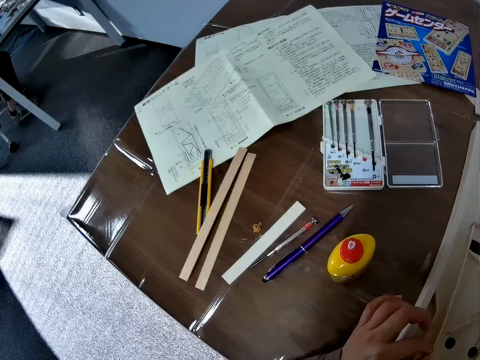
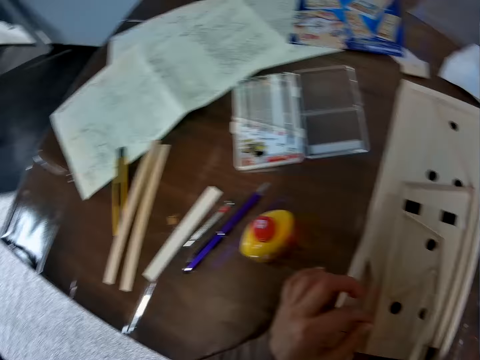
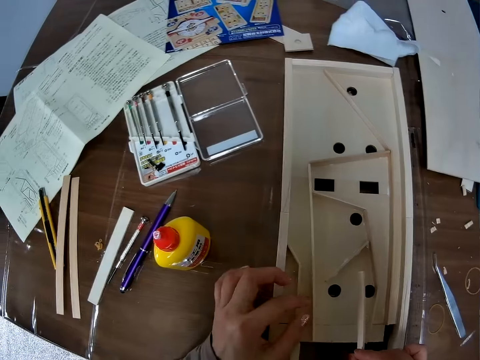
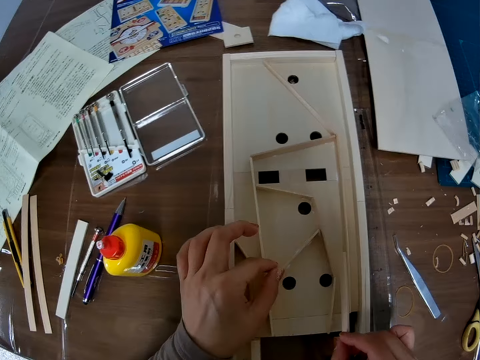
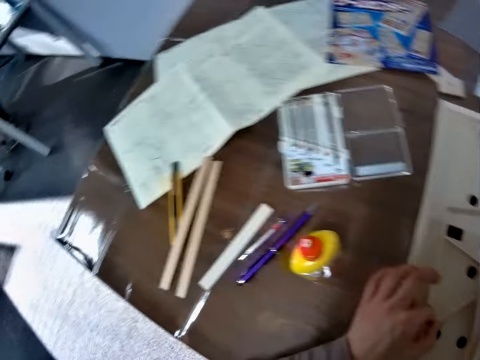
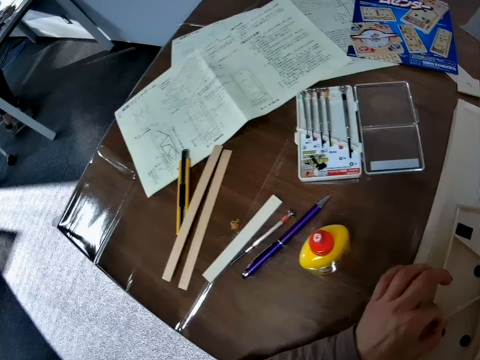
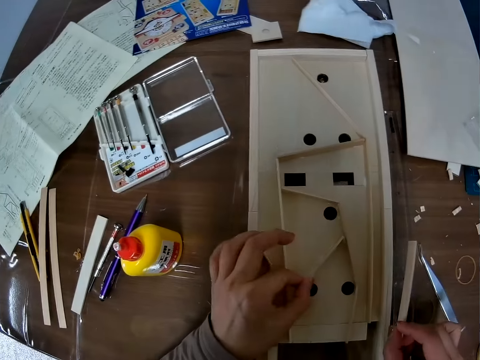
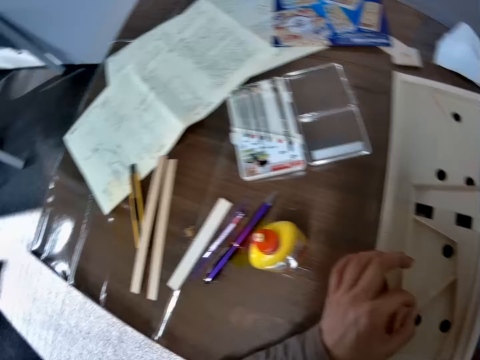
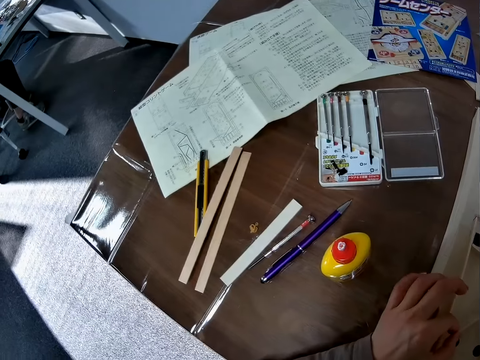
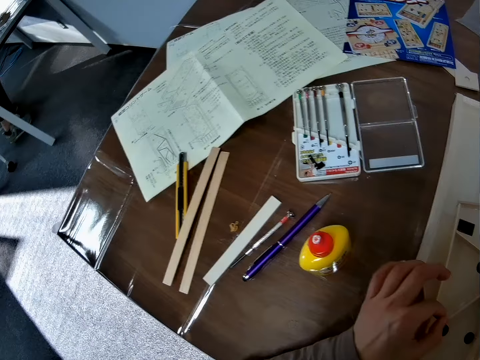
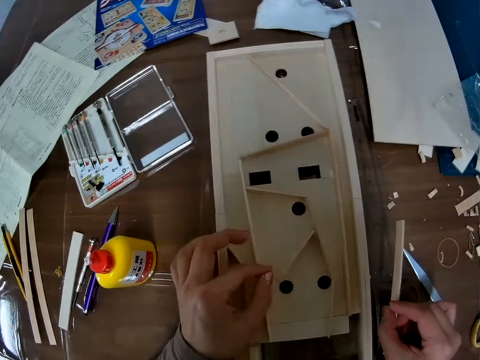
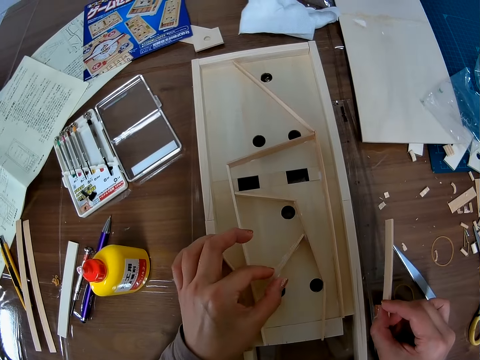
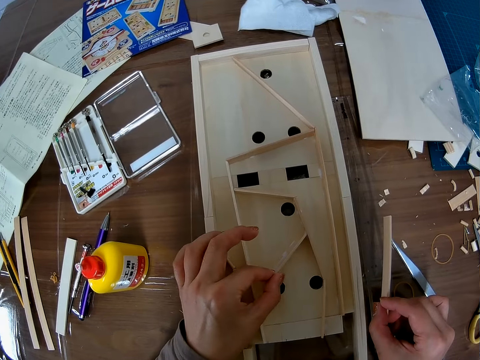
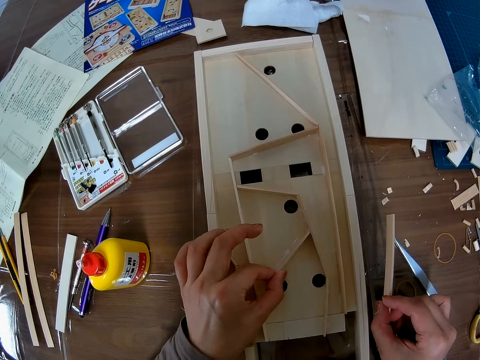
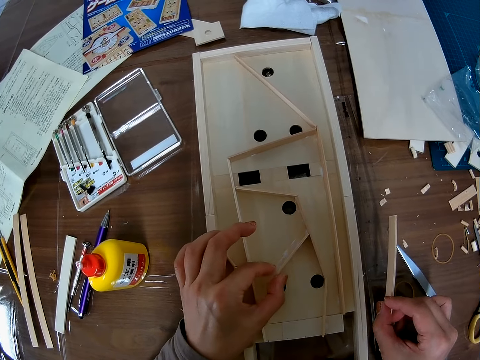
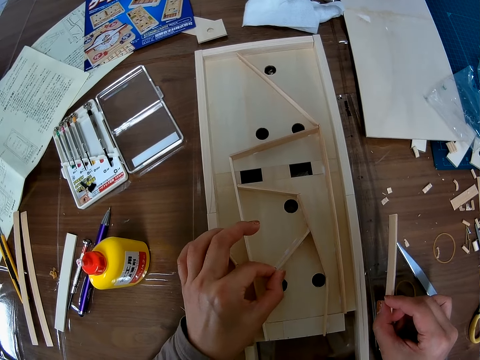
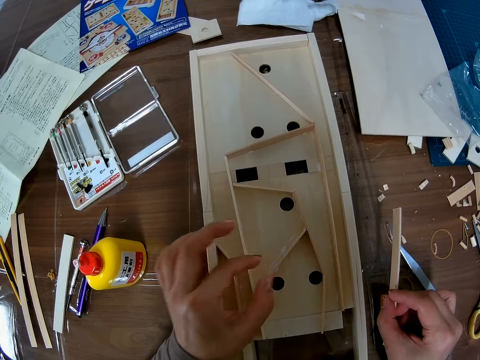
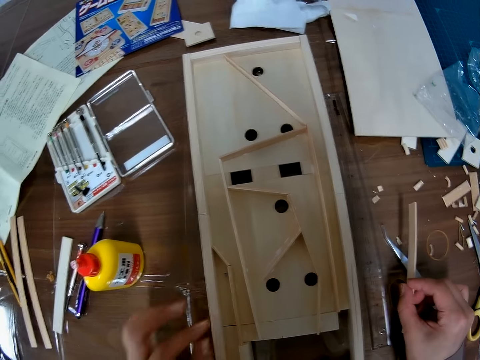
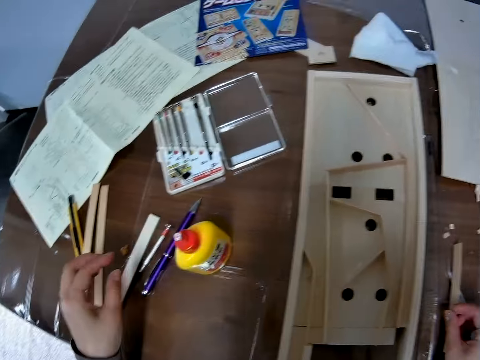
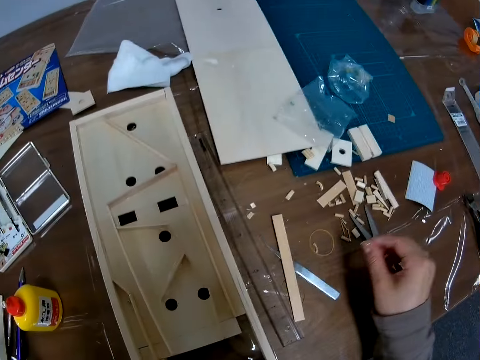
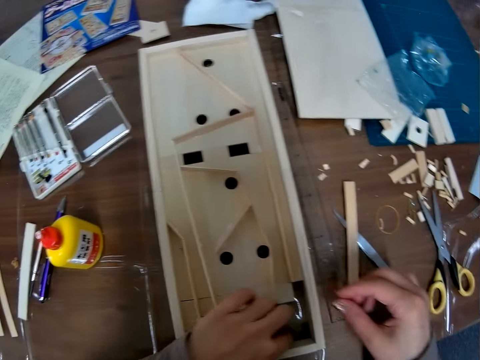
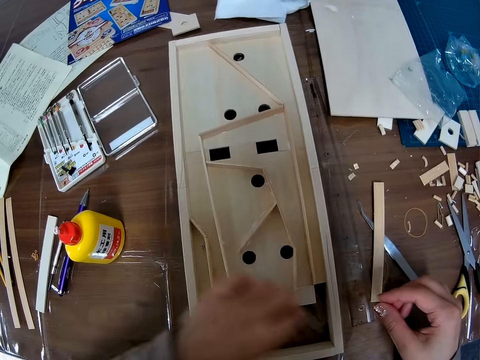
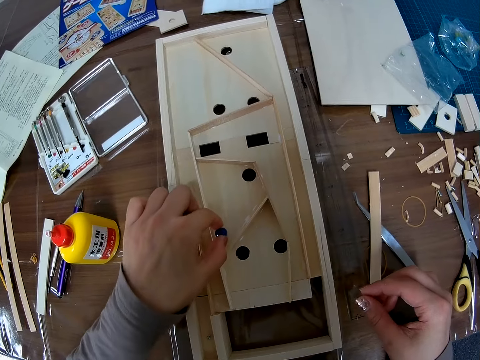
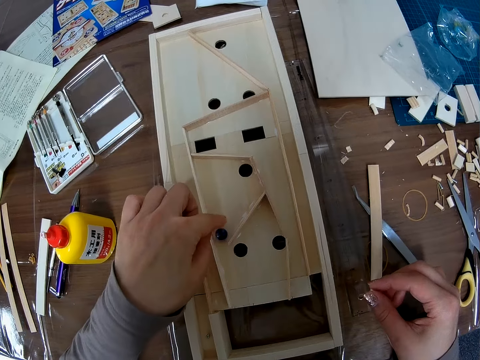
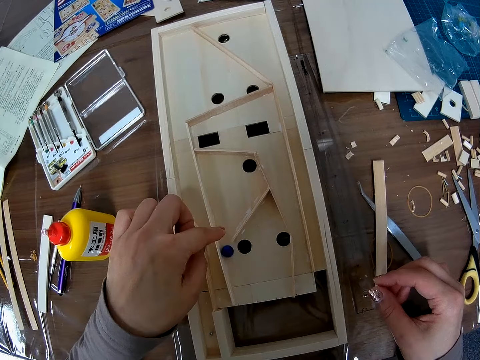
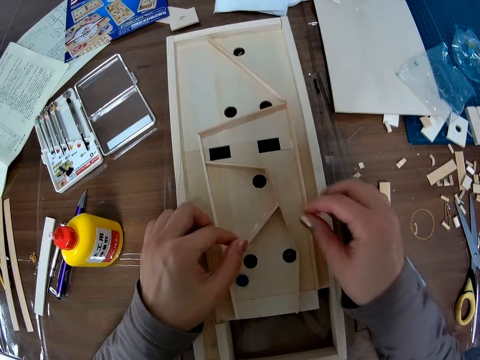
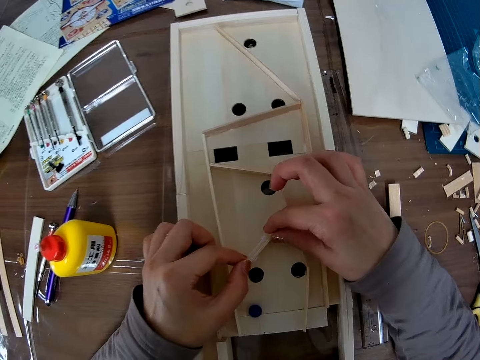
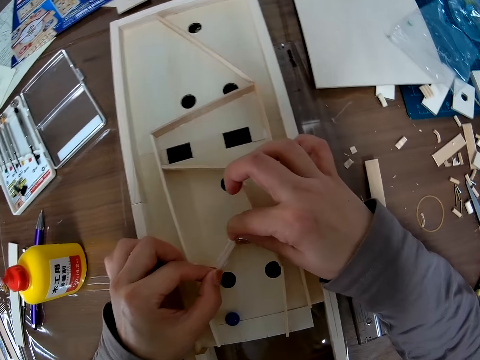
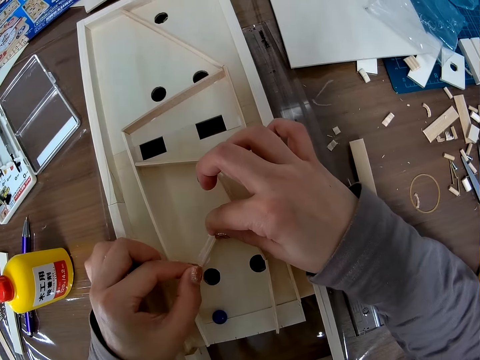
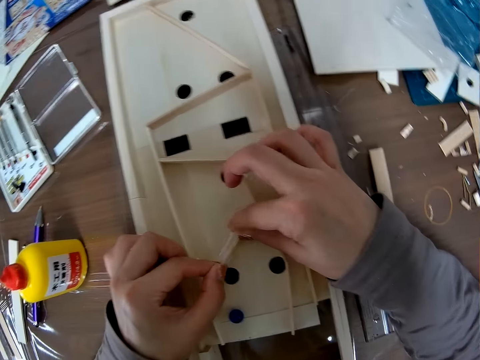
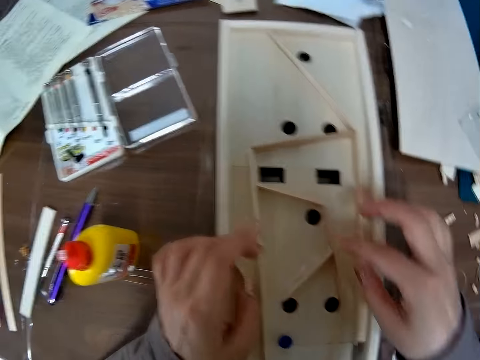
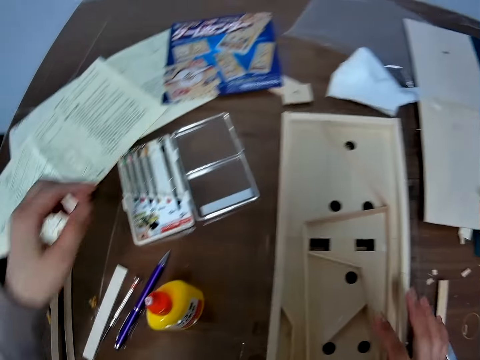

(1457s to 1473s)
The camera wearer changes direction. He holds the pinball machine. He changes direction. He holds the pinball machine. He adjusts a wood in the assembled wood. He presses the wood. He drops the wood on his right hand. He picks a small ball on the table. He holds the small ball. He drops the small ball in the assembled wood. He adjusts the wood in the assembled wood. He holds the wood.

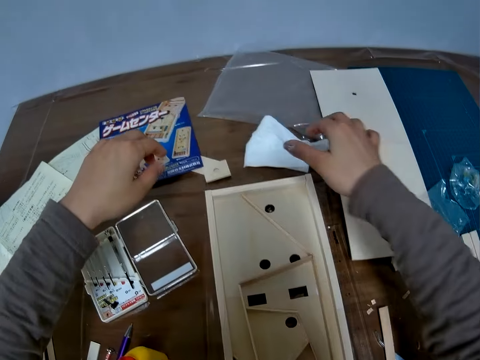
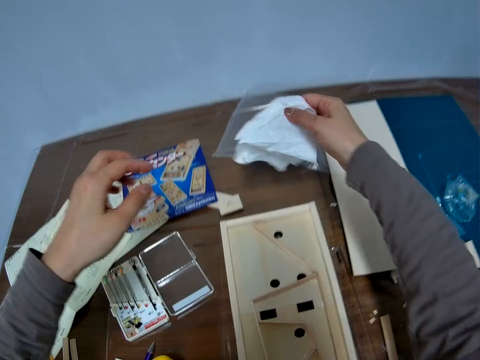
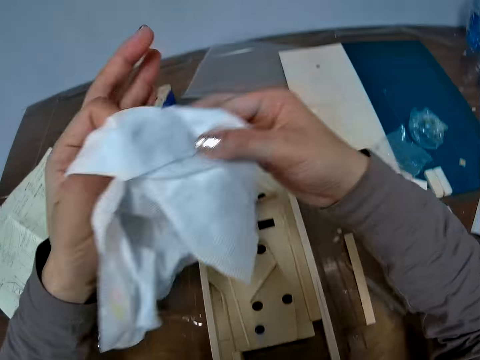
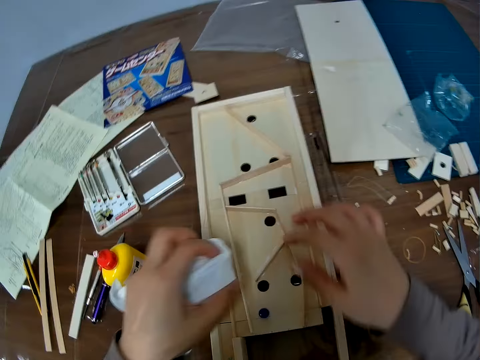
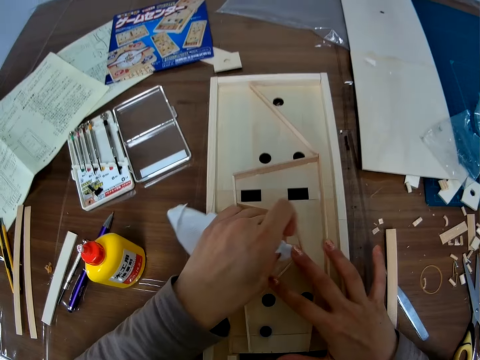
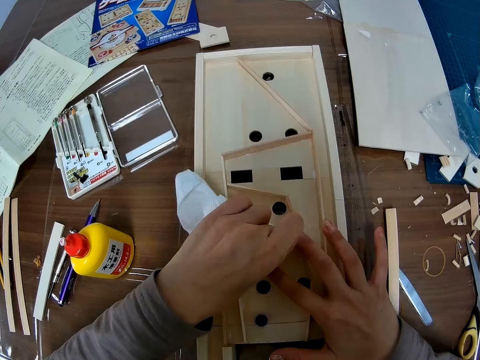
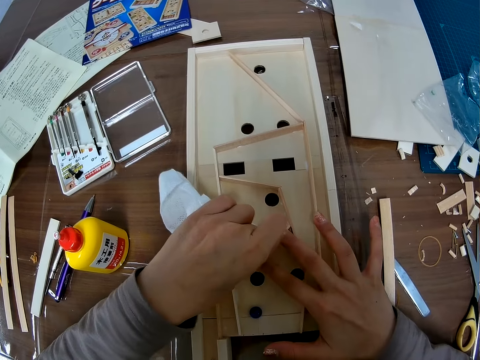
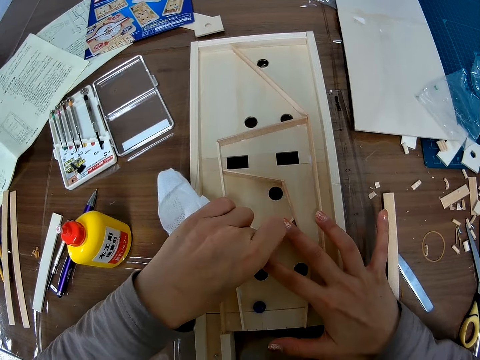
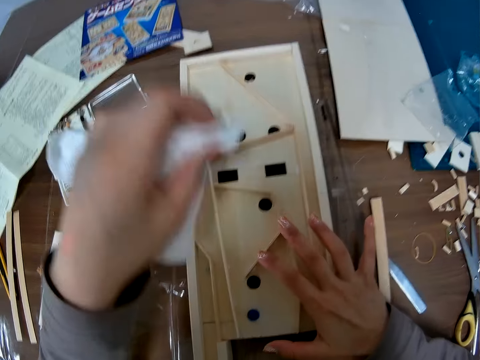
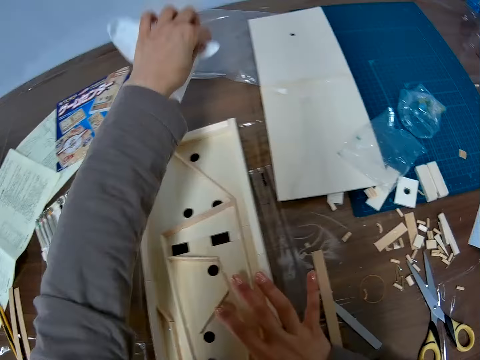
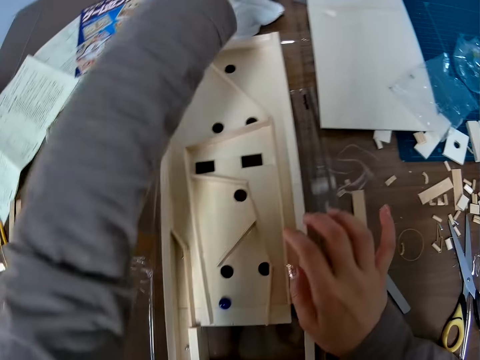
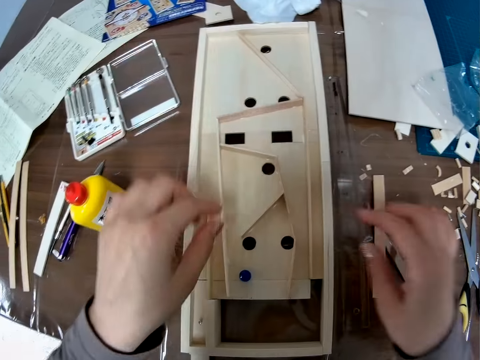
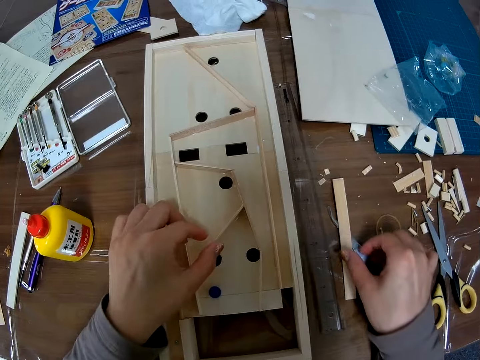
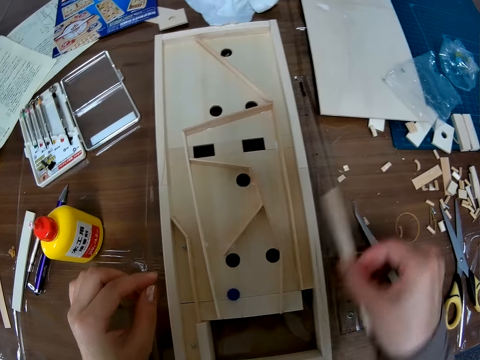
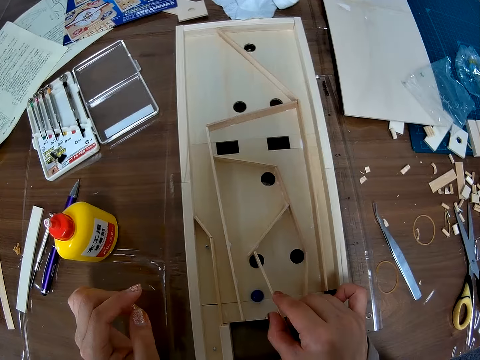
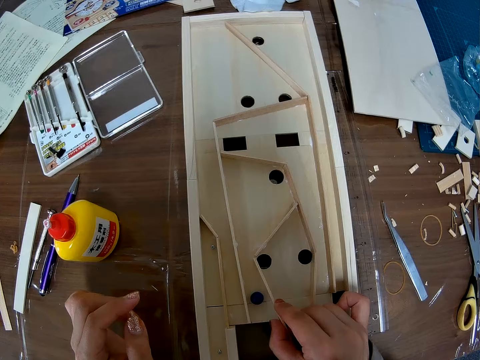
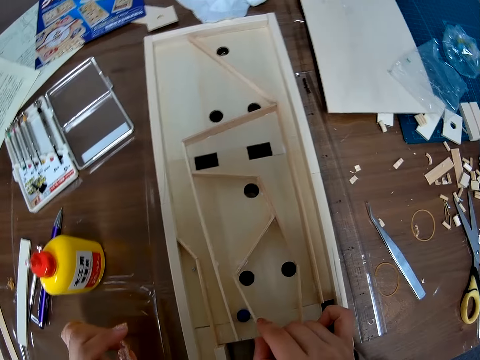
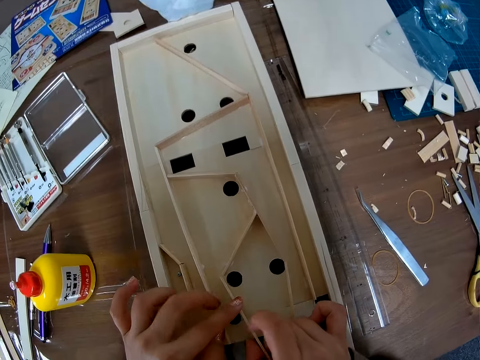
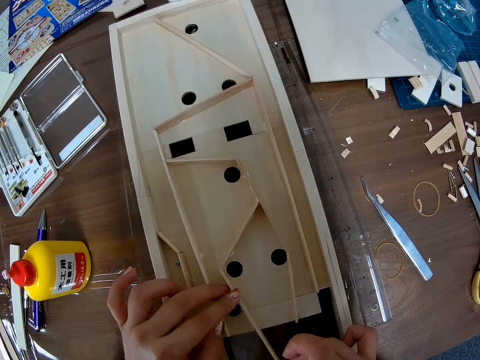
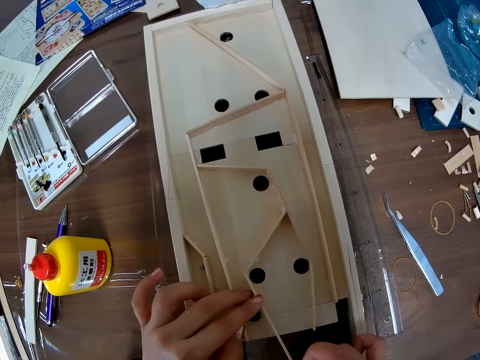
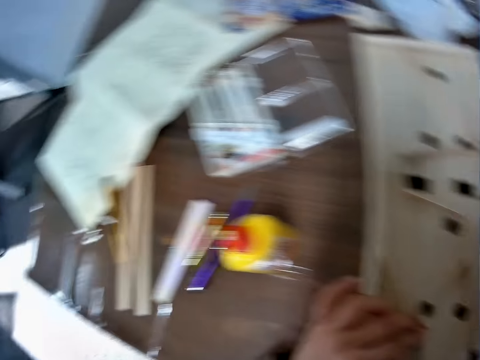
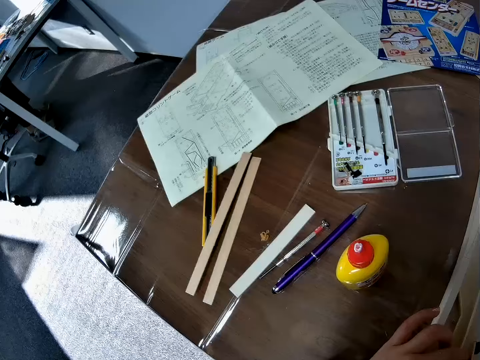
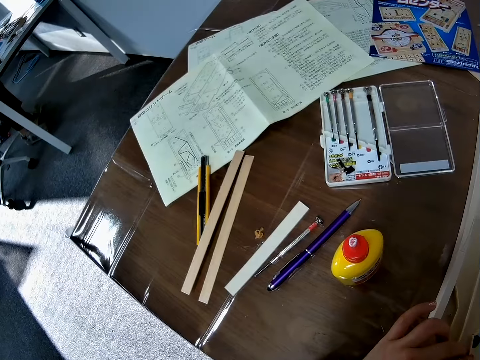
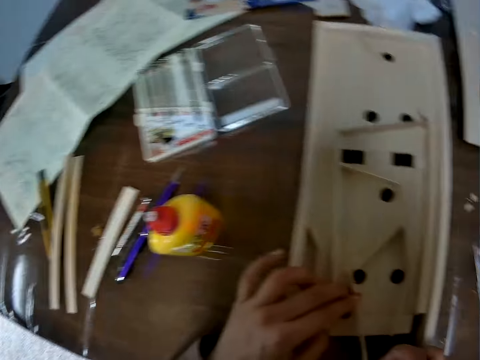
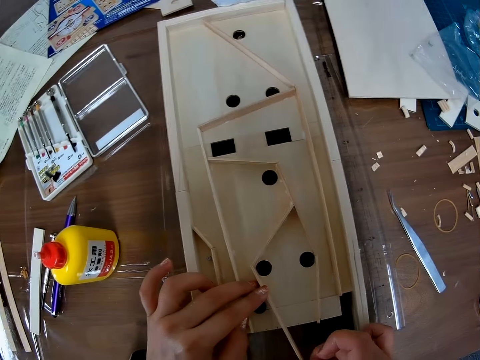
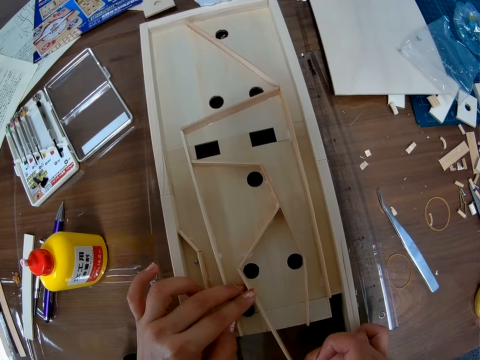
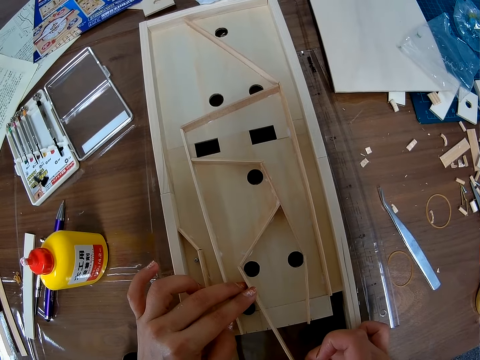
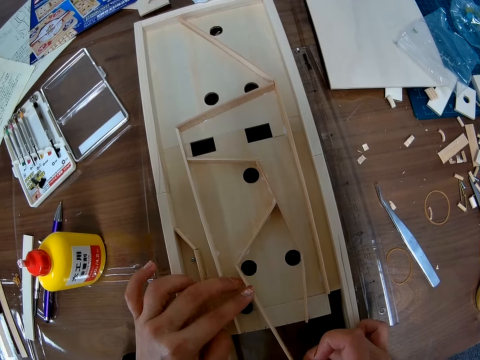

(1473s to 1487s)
The camera wearer picks up a cloth from the table. They hold the cloth or paper. They clean the assembled wood with the cloth. They hold the wood in the assembled wood. They drop the cloth on the table. They pick a wood from the table. They place the wood in the assembled wood. They hold the wood in the assembled wood. They change direction. They hold the wood. They stare.
